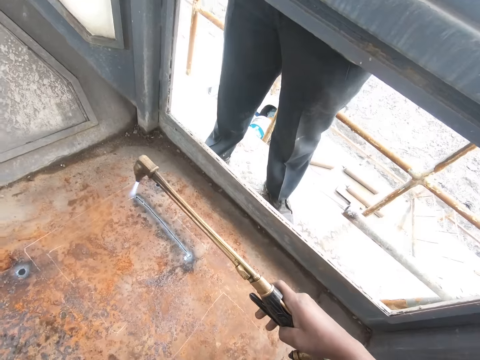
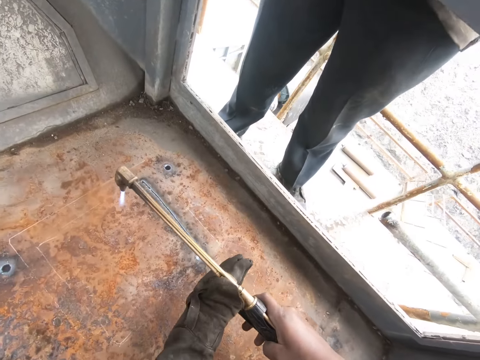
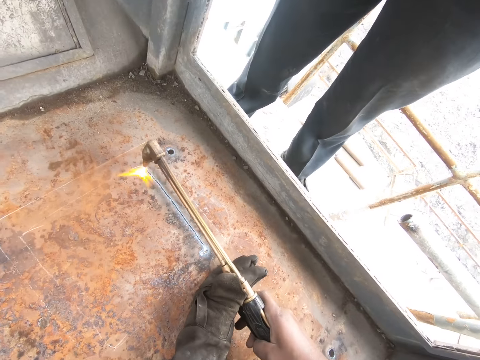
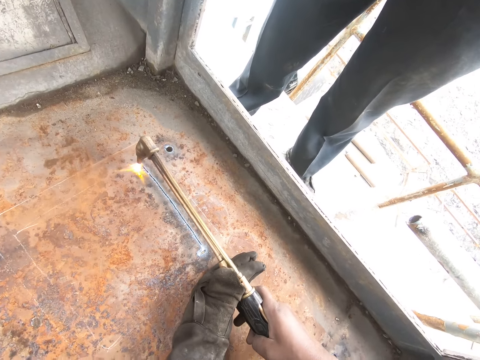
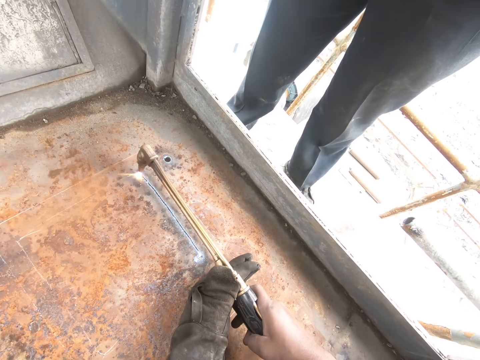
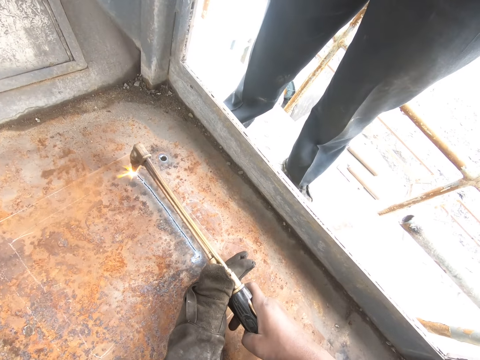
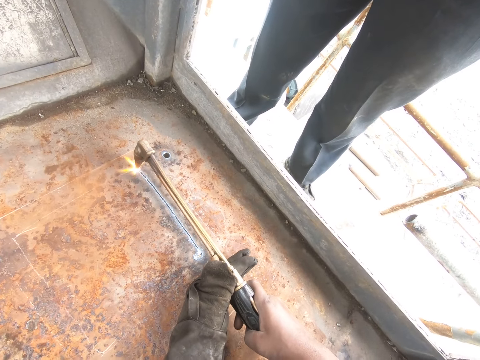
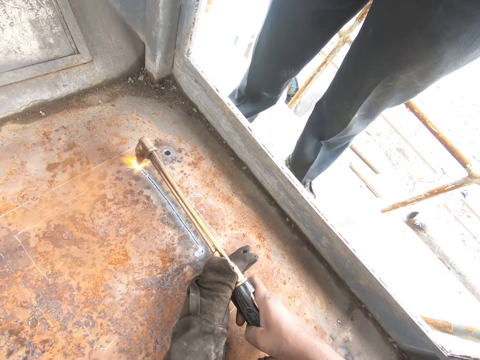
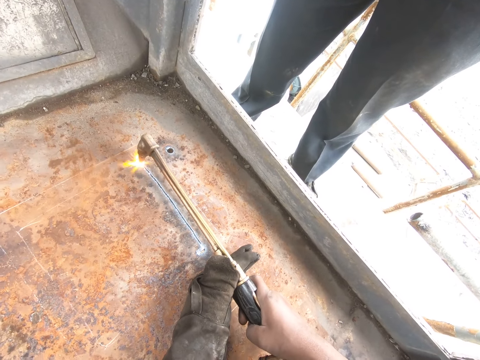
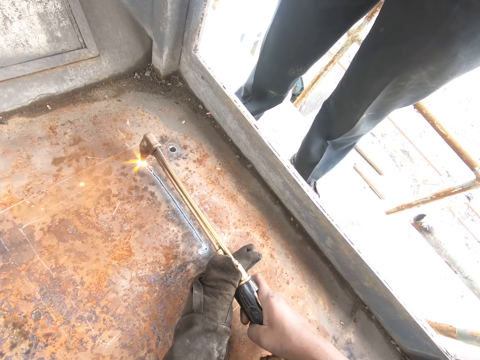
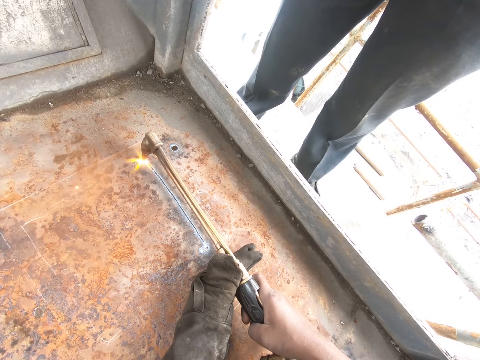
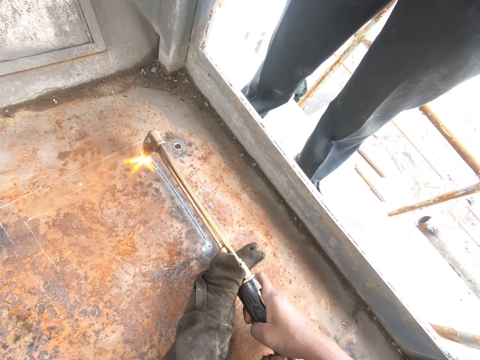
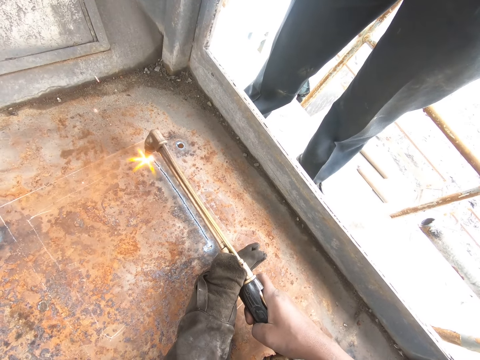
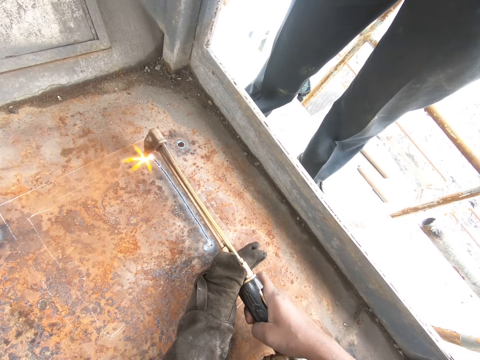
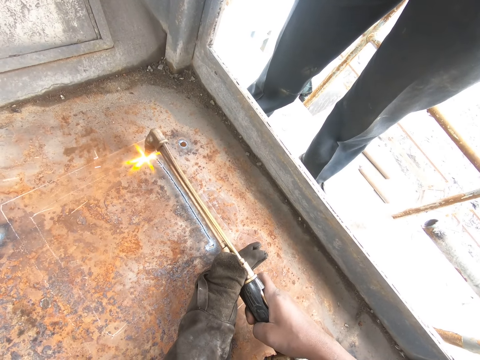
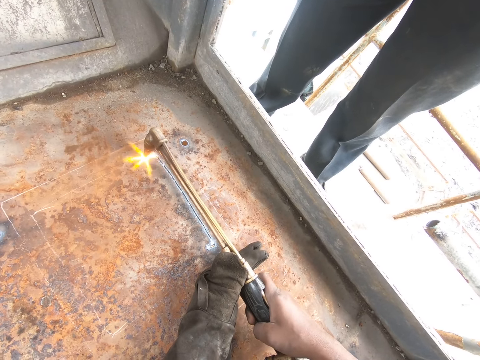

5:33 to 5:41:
The camera wearer holds the exhauster with his left hand. He welds the metal.

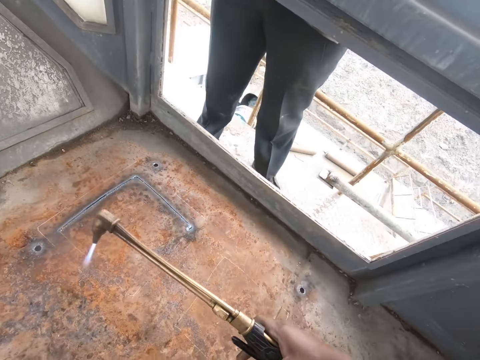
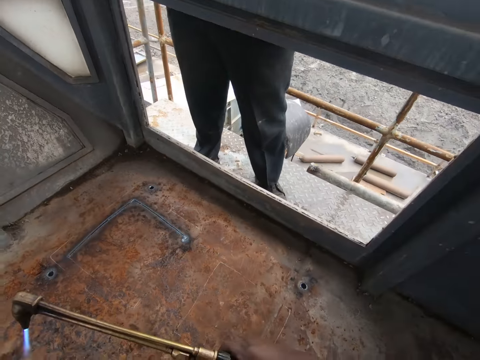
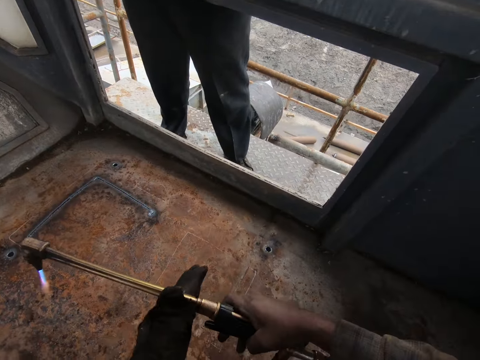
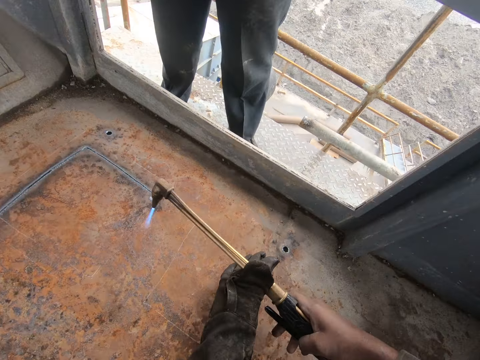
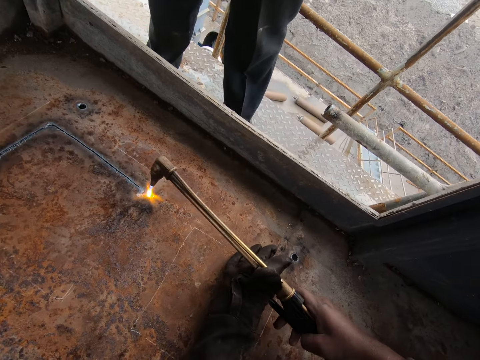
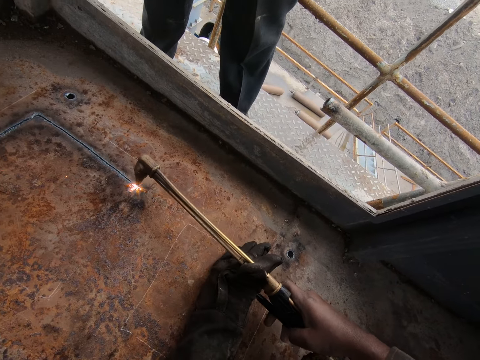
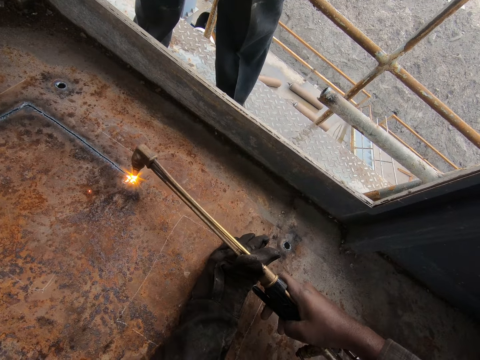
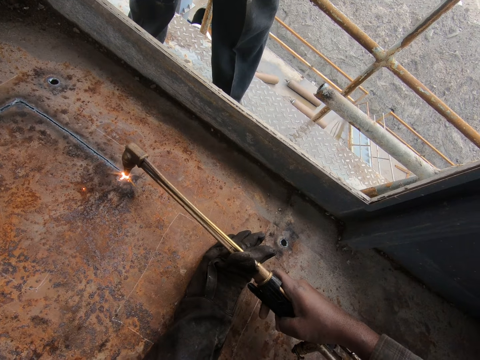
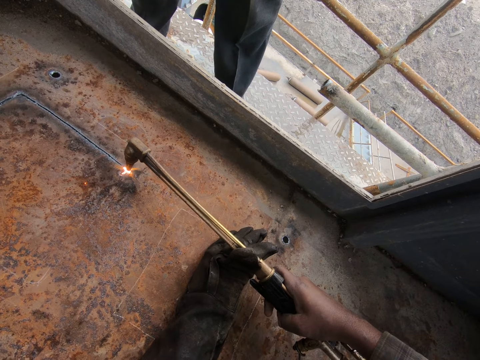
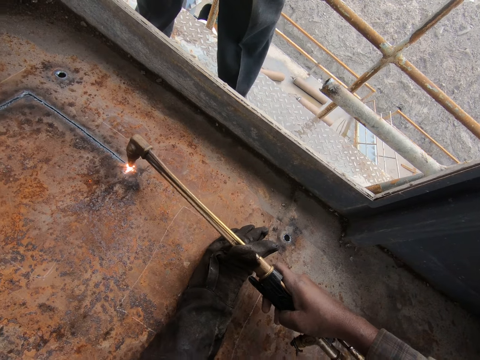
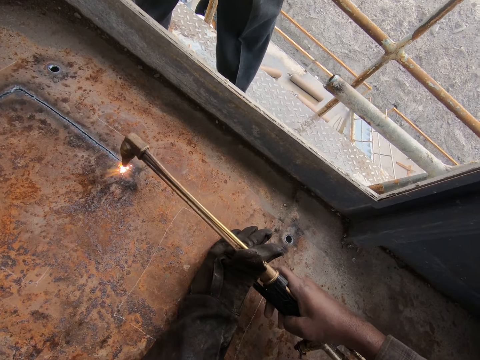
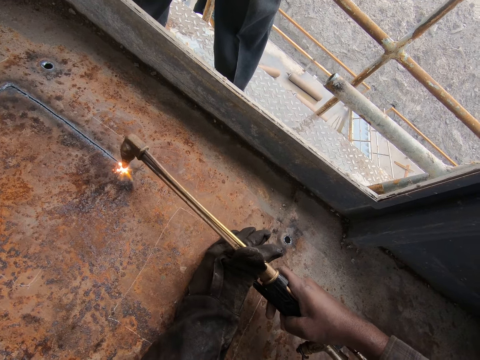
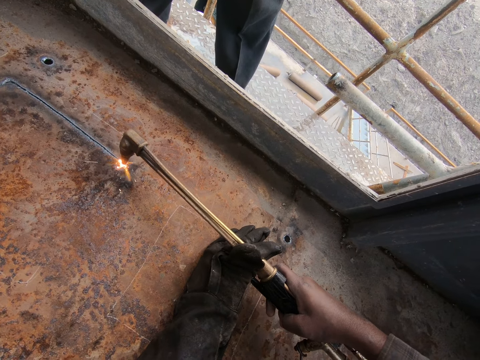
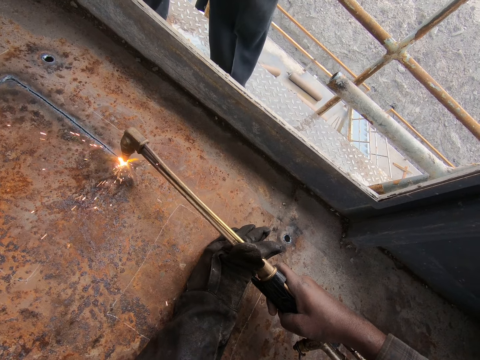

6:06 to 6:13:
The camera wearer holds the exhauster with both hands.

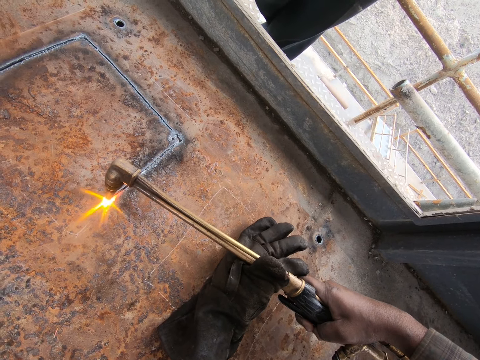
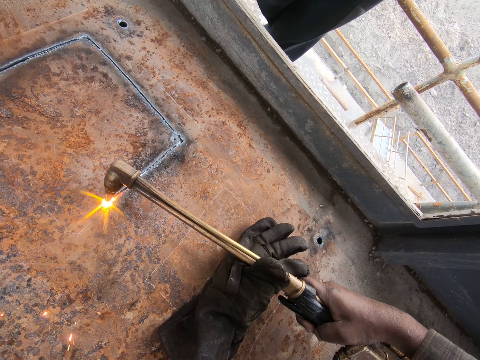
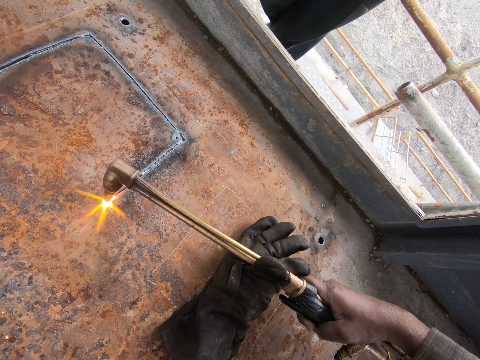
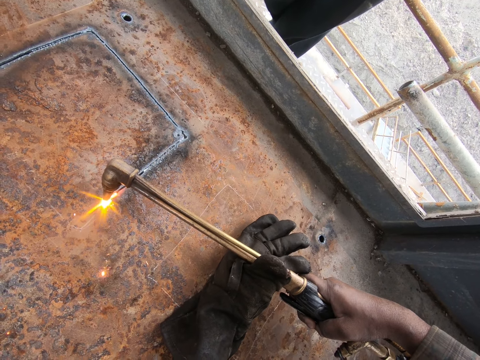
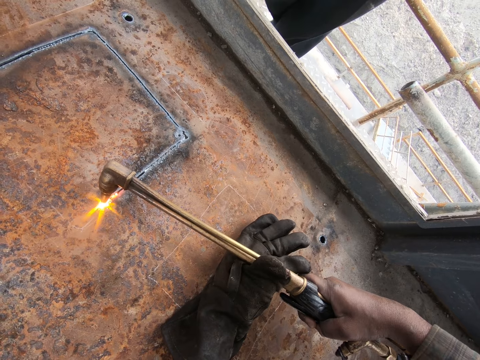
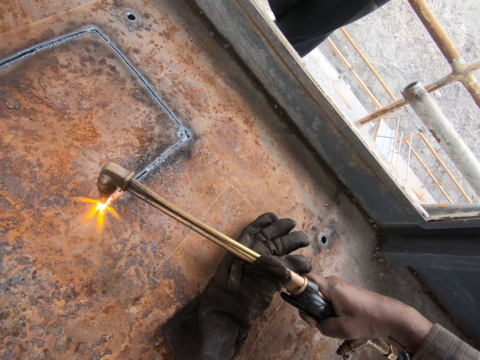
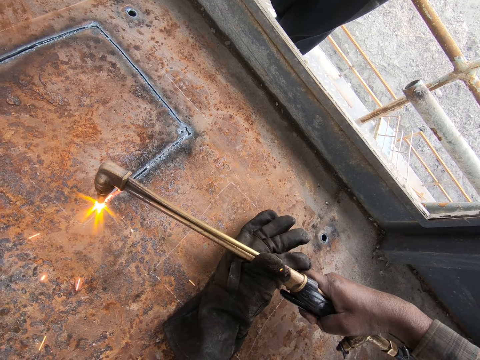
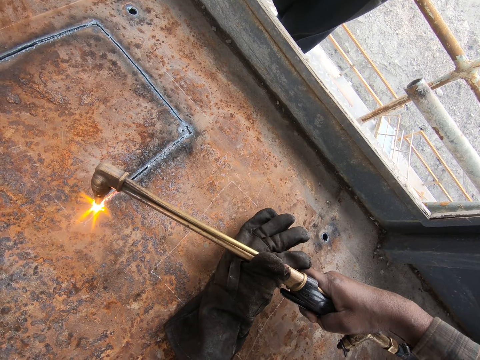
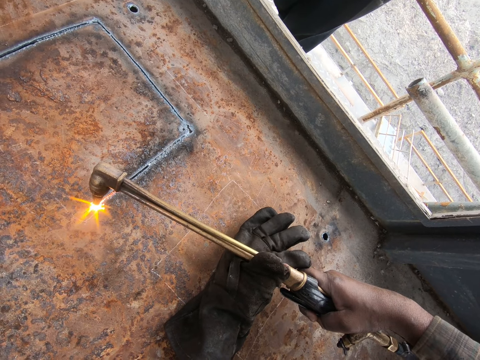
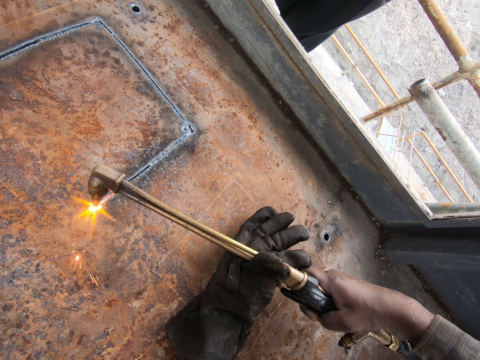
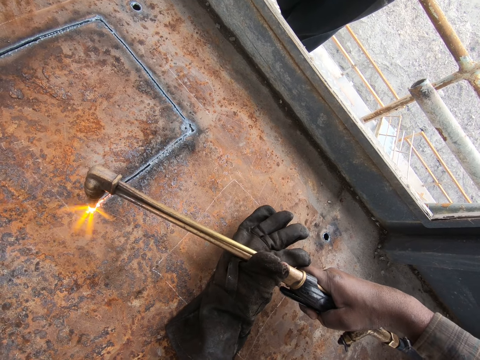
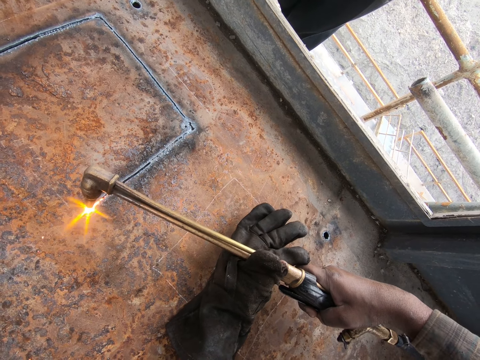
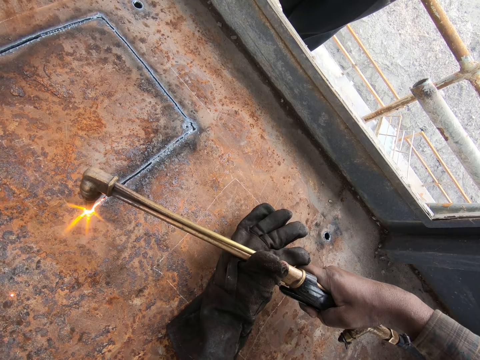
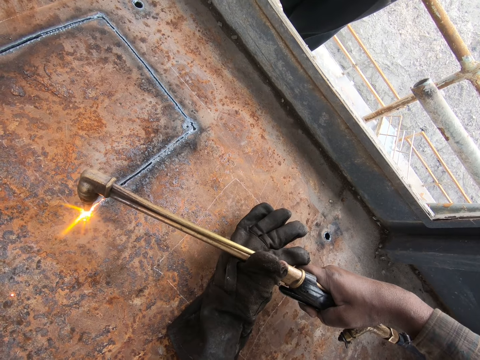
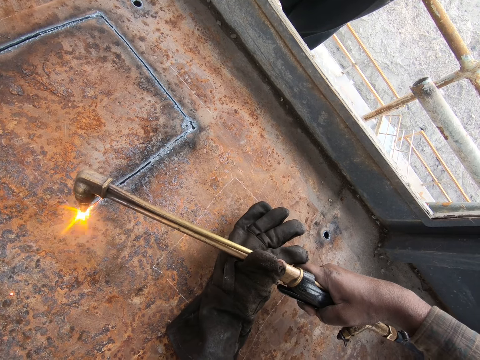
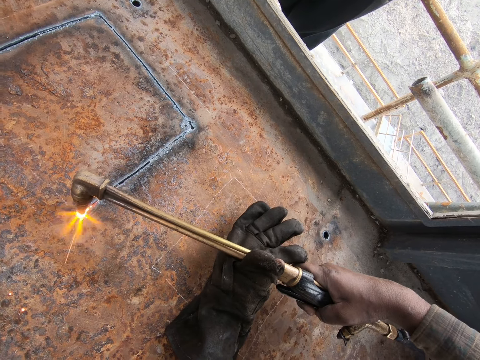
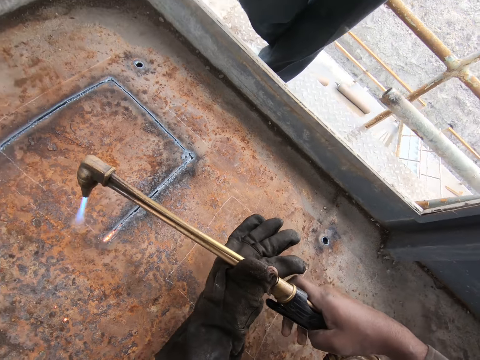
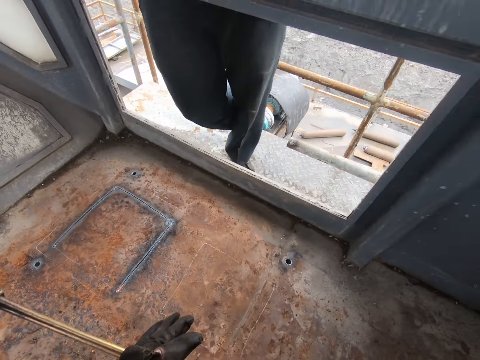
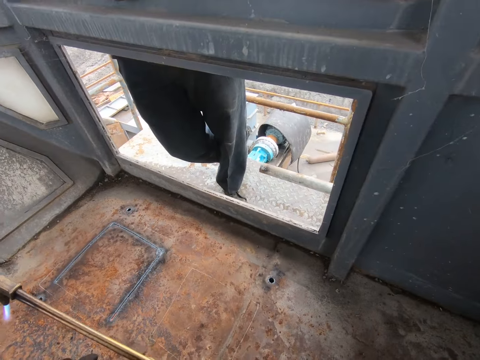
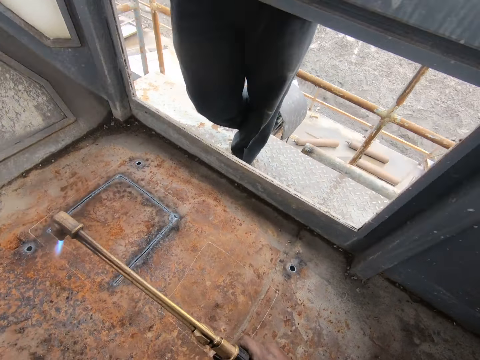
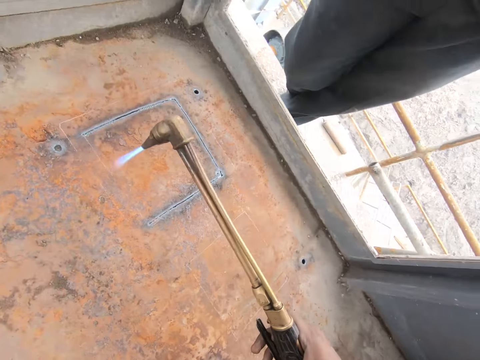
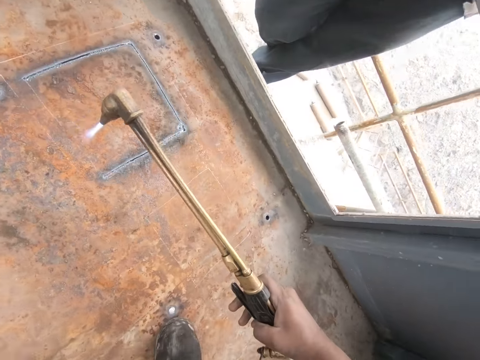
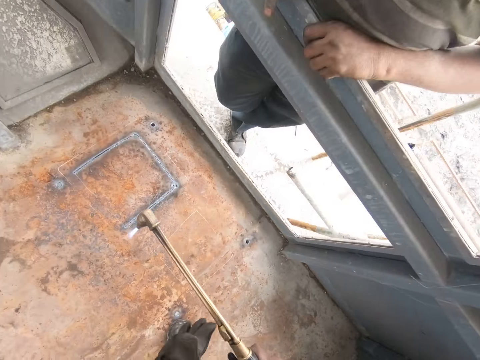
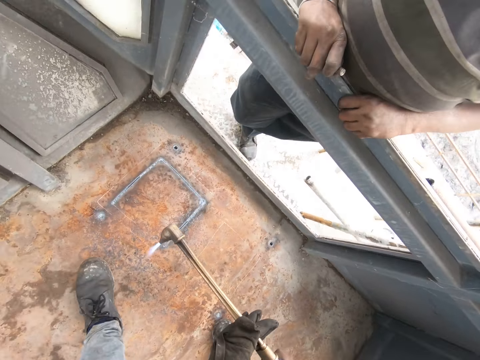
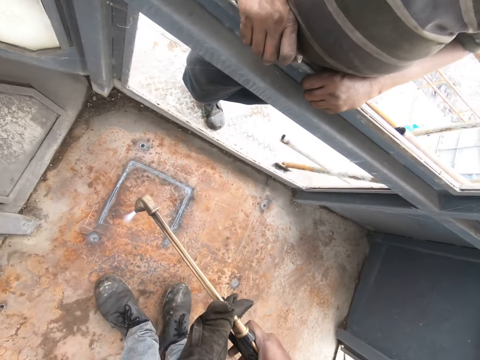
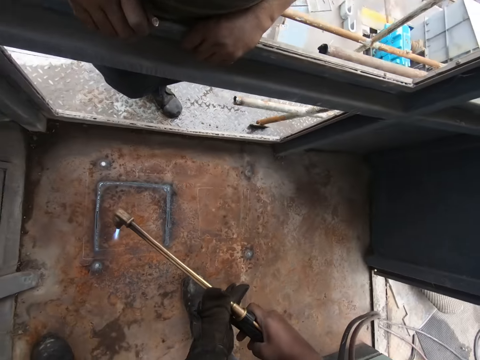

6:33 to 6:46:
The camera wearer converses. They look around.
